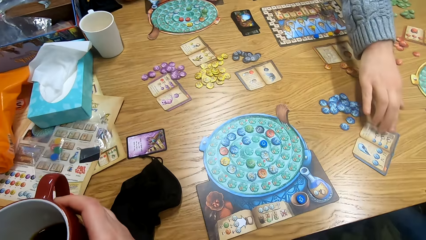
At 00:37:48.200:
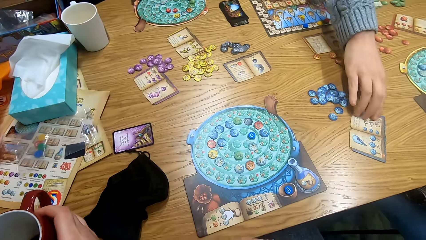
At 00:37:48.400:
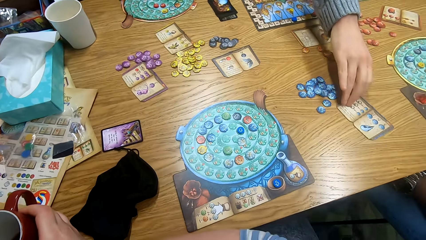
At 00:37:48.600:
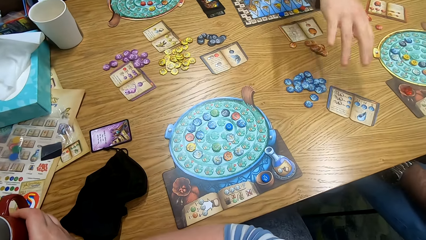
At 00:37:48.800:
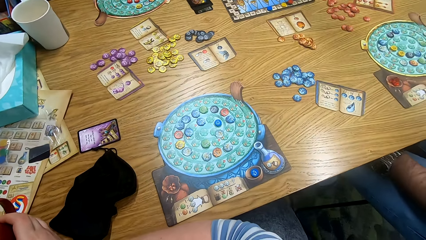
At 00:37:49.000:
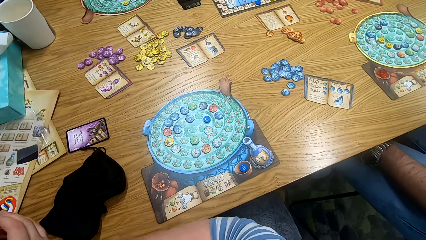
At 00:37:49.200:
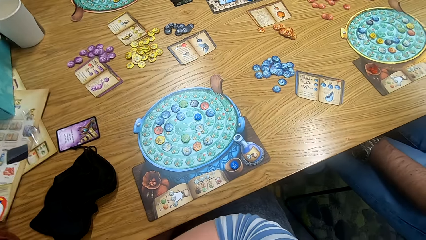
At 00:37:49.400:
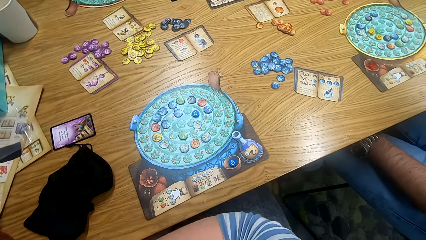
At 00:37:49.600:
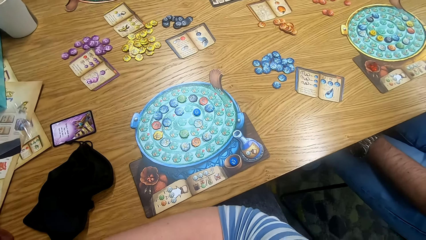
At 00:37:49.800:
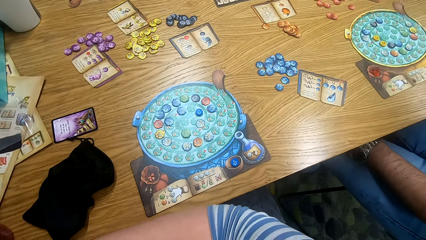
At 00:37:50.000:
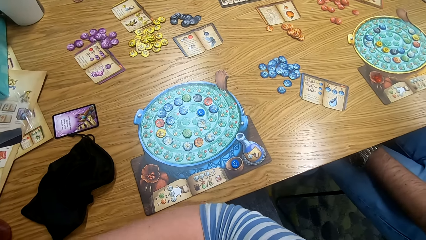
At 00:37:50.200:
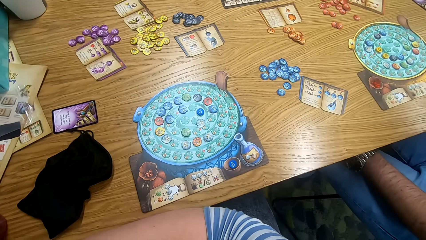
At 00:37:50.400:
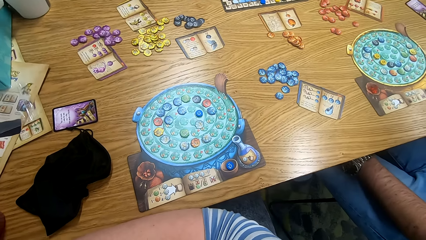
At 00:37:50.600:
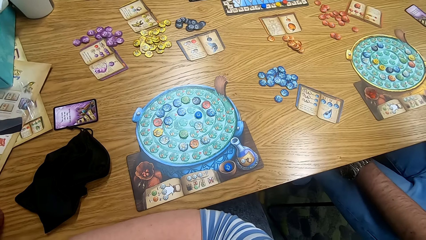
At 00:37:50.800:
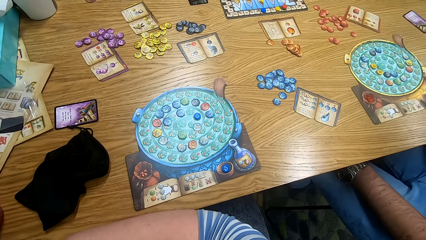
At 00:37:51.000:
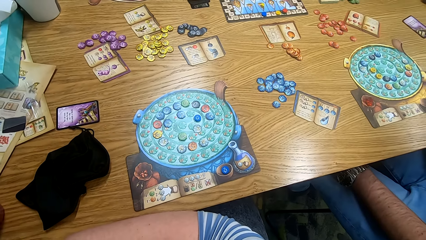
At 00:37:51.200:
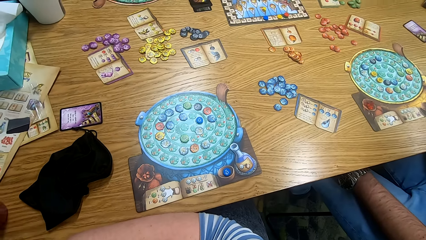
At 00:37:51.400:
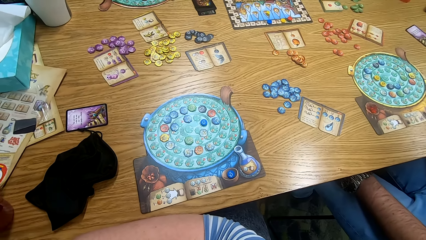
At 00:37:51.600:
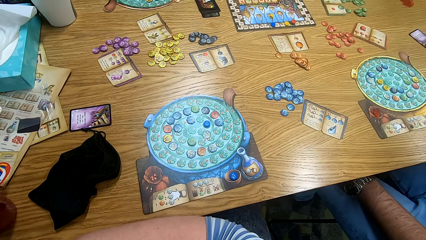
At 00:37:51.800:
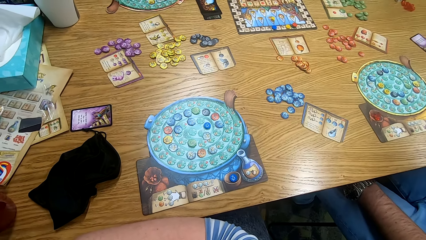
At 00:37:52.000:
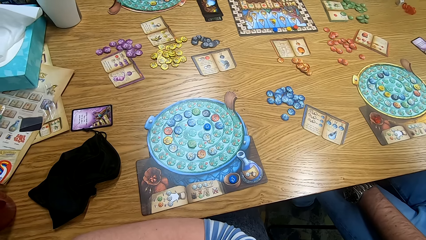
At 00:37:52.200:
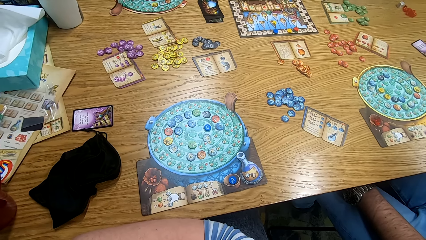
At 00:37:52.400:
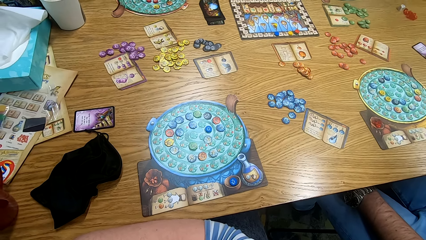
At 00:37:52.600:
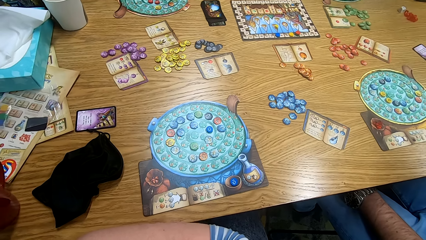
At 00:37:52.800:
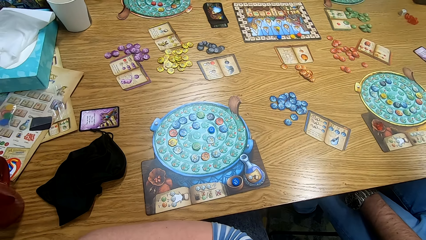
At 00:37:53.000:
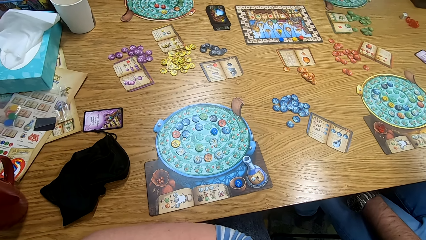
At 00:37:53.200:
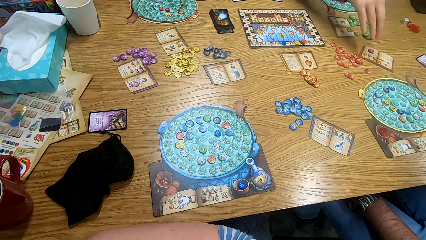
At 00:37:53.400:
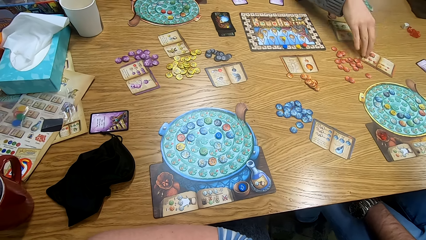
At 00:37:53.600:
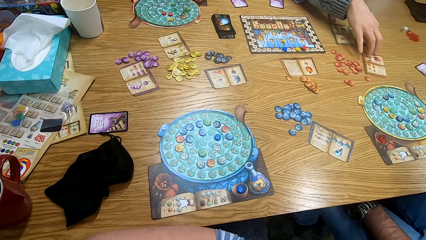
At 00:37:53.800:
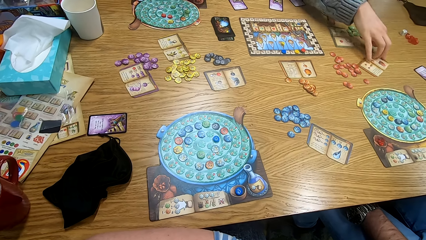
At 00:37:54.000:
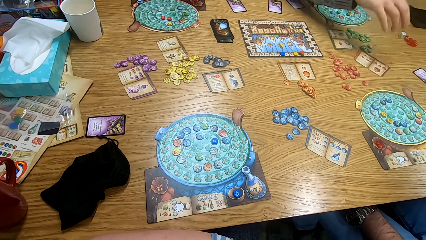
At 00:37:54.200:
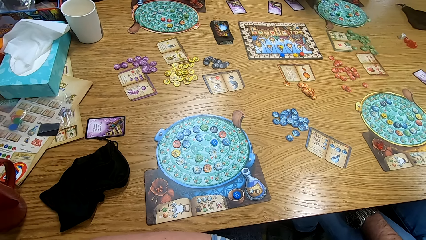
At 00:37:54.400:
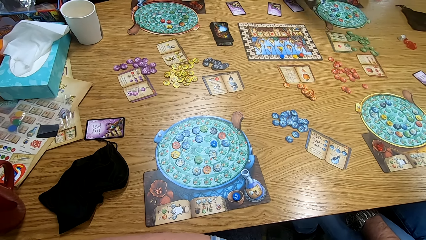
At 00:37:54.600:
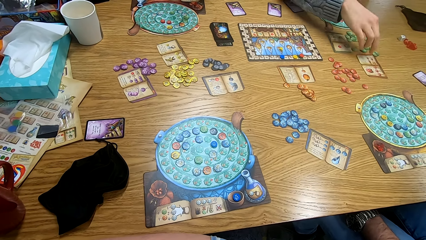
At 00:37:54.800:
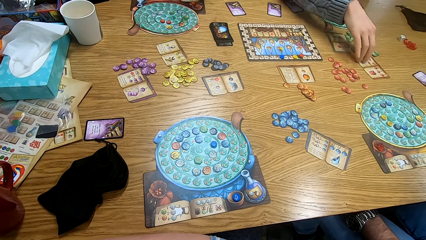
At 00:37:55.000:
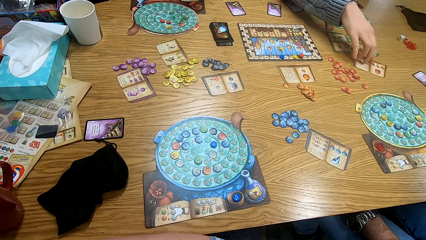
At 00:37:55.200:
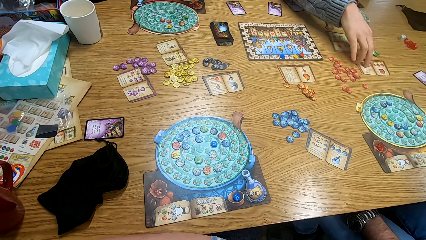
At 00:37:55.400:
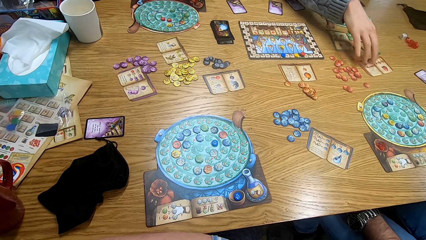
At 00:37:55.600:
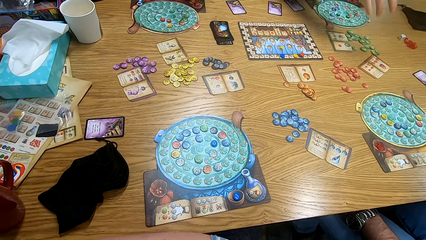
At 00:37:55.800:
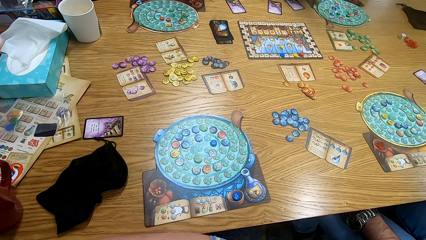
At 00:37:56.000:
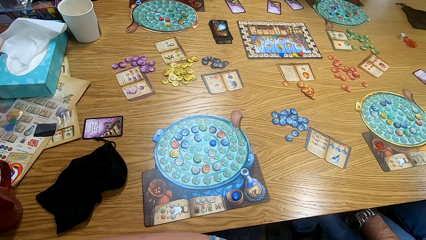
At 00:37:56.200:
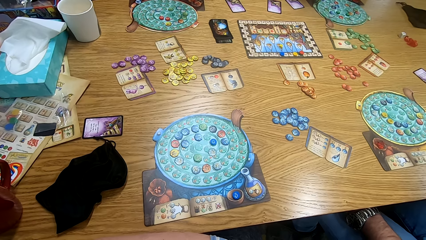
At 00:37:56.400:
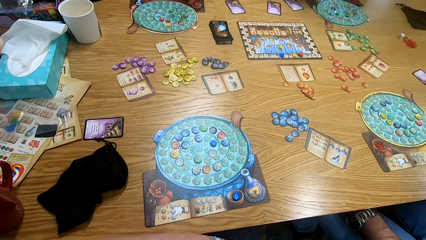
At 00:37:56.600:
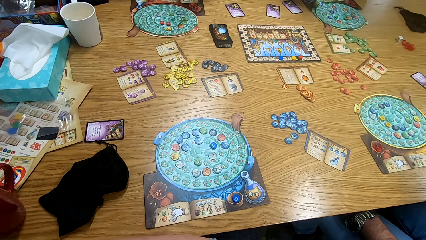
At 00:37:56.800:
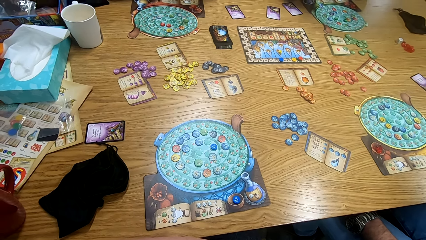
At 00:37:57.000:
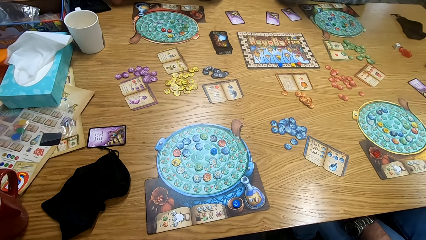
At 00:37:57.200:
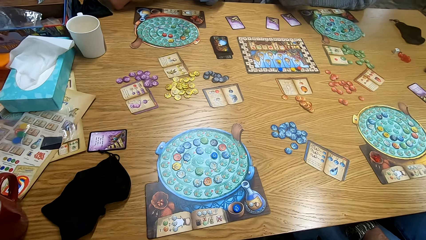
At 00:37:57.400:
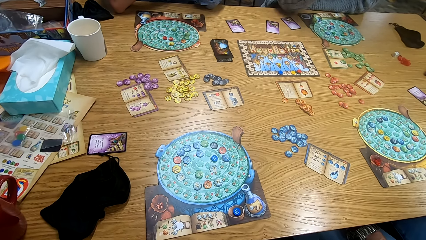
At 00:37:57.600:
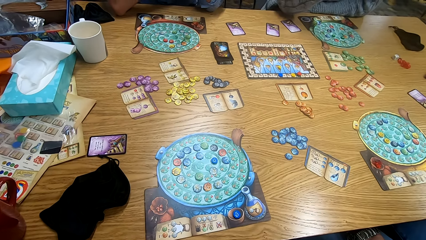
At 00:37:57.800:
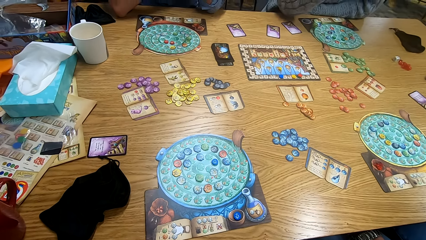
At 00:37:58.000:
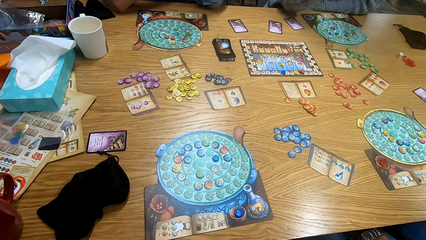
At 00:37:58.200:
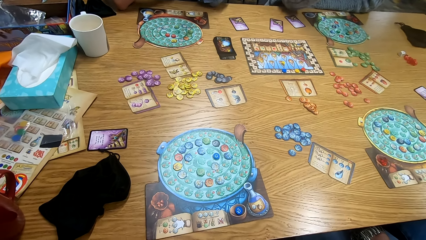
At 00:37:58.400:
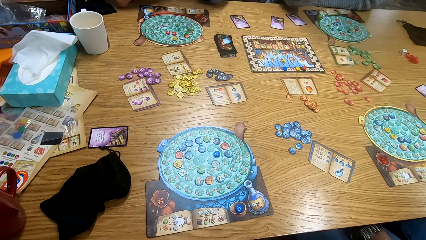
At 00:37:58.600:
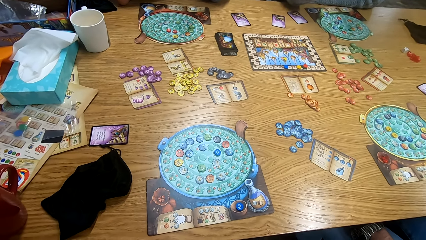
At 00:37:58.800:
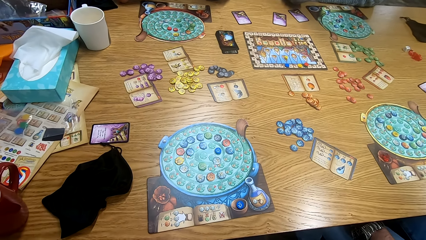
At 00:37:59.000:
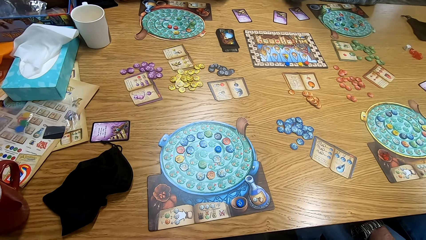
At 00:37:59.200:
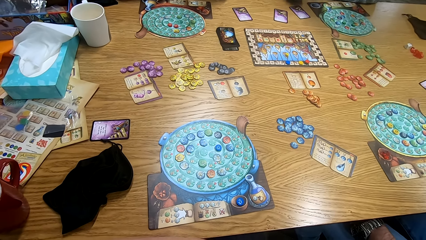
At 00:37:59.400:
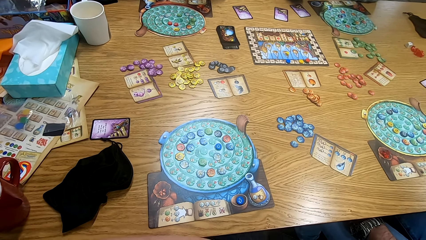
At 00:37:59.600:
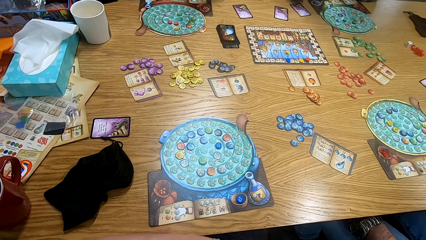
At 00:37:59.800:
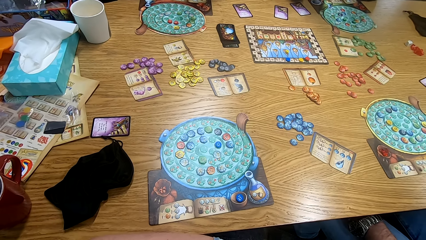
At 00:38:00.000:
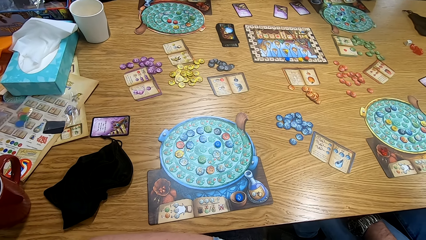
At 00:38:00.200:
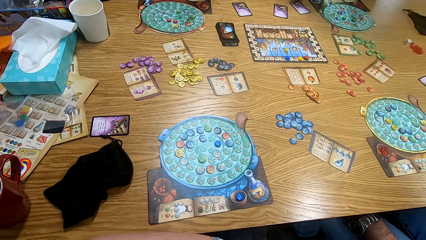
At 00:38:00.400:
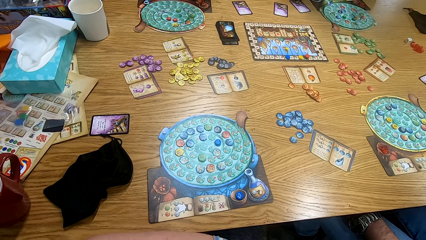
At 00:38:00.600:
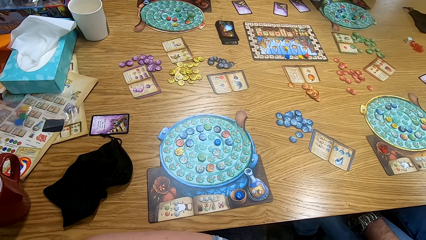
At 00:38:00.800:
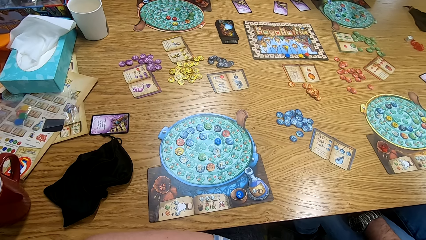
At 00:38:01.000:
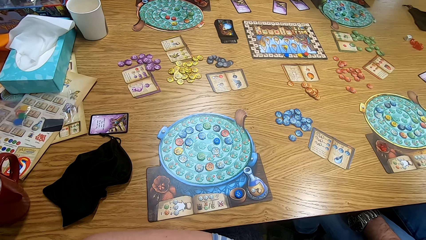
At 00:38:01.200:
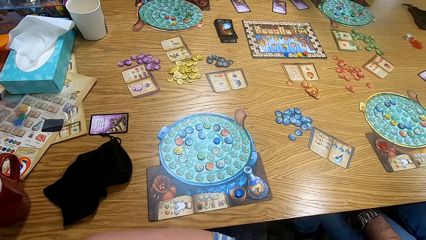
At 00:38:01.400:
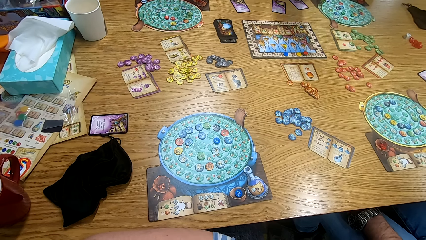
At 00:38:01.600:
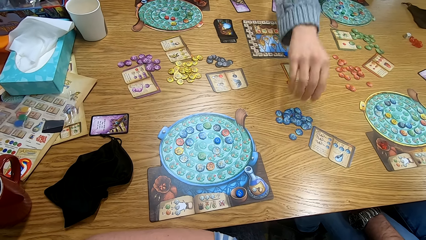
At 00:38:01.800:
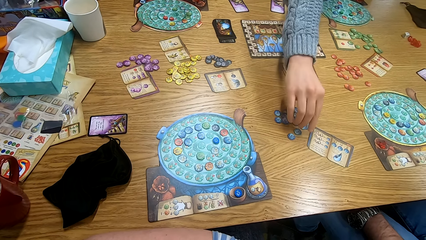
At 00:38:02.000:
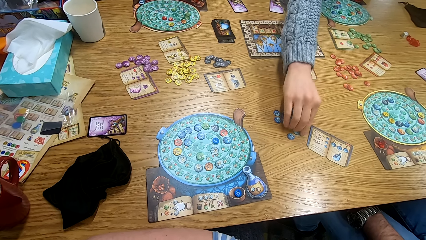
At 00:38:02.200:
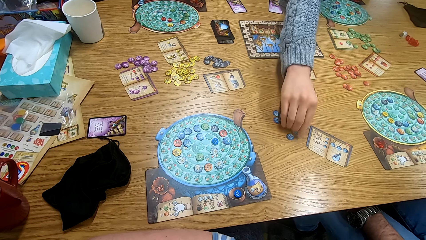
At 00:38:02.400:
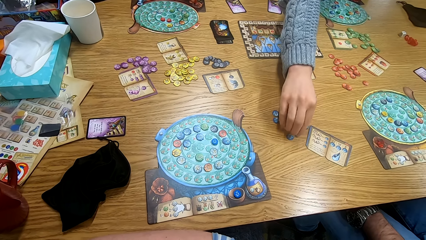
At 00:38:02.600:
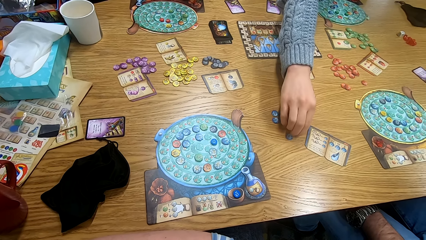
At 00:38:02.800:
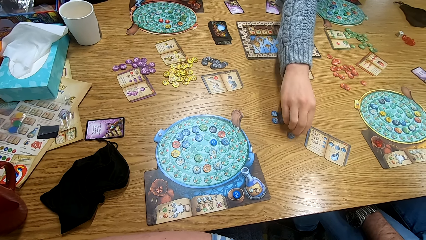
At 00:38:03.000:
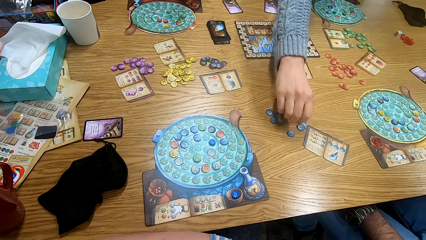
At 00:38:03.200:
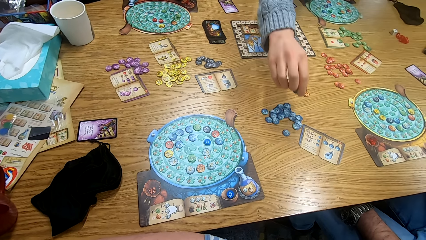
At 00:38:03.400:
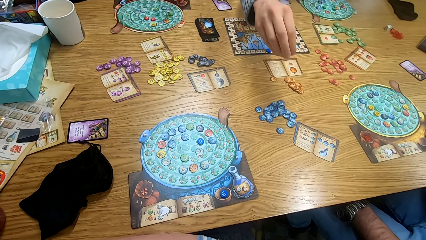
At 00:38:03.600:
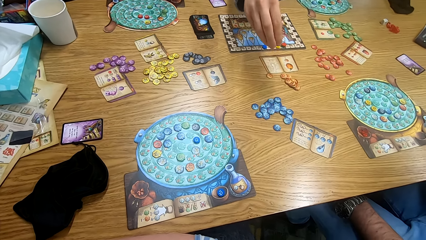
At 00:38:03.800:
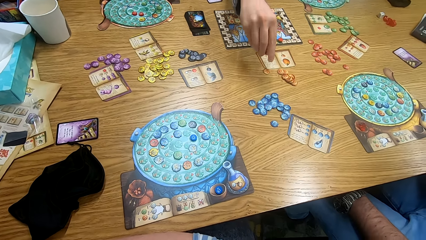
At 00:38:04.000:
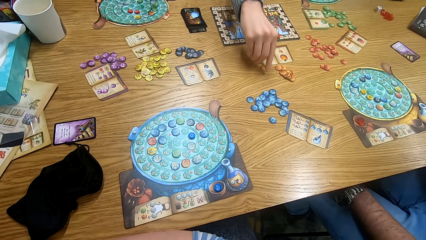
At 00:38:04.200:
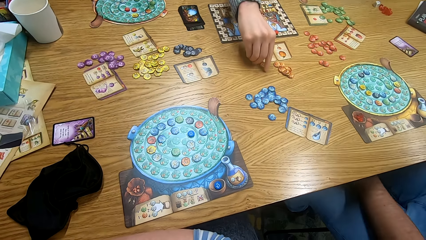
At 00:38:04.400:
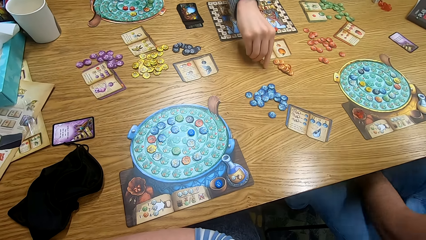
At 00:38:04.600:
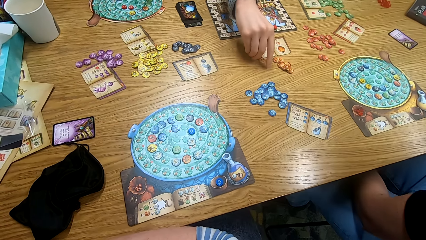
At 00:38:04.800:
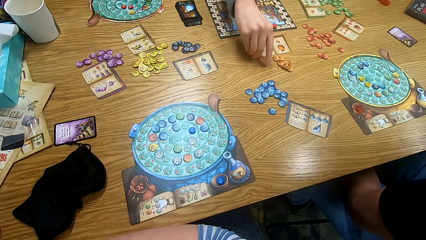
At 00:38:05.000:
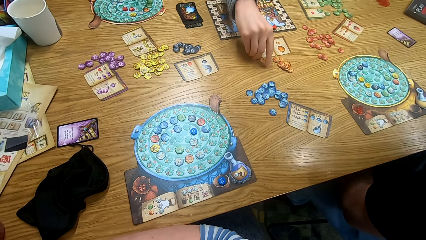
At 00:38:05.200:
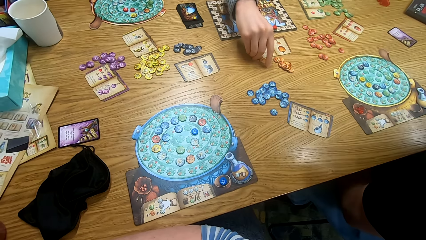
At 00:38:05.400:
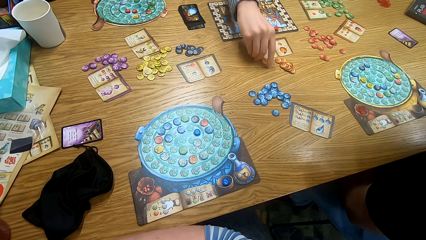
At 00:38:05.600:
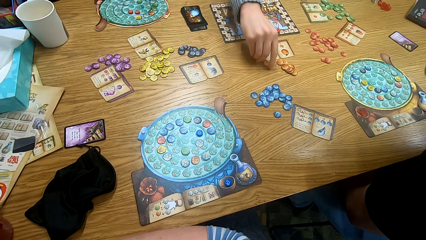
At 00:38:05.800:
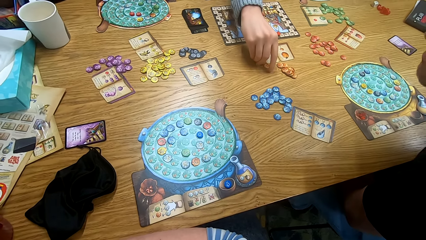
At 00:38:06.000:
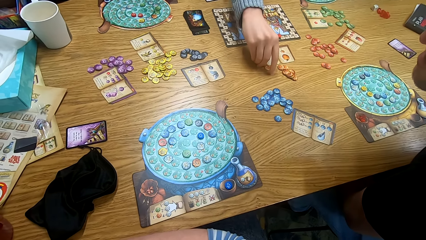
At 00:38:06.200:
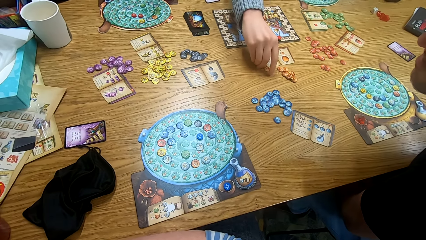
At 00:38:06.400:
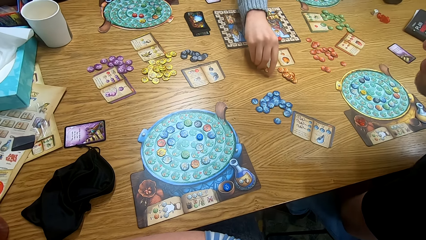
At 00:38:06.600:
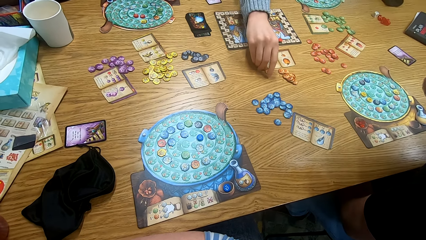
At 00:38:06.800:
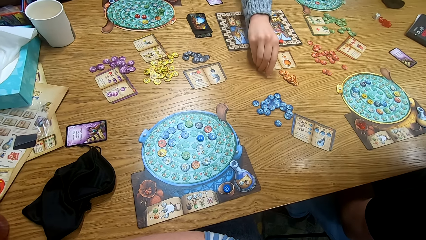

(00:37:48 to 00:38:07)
A man pulls a book from the table. The man touches the book on the table. The camera wearer places the cup on the table. The man touches the book on the table. The man picks the tokens from the table.
